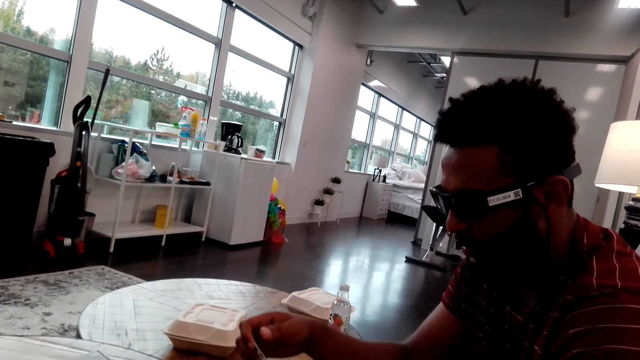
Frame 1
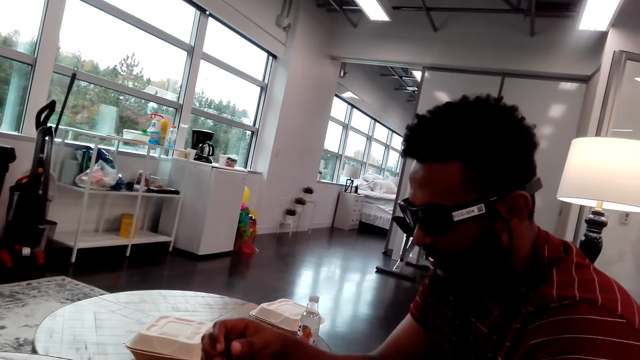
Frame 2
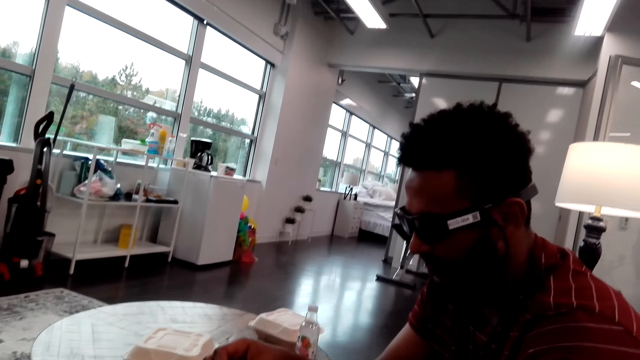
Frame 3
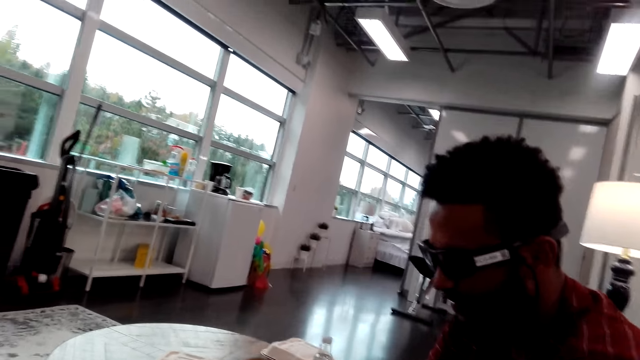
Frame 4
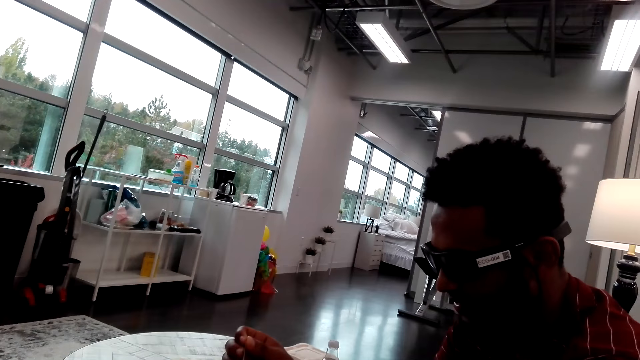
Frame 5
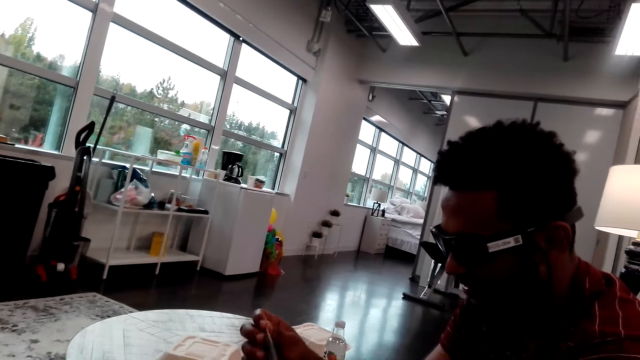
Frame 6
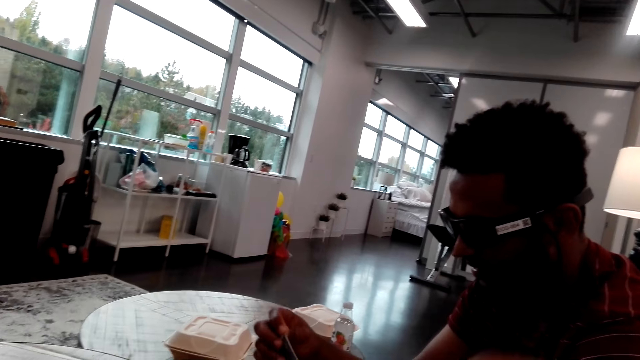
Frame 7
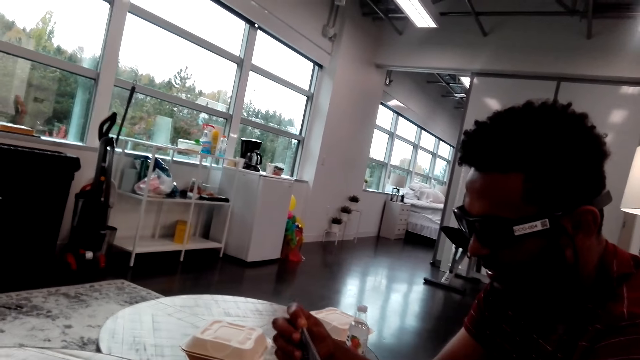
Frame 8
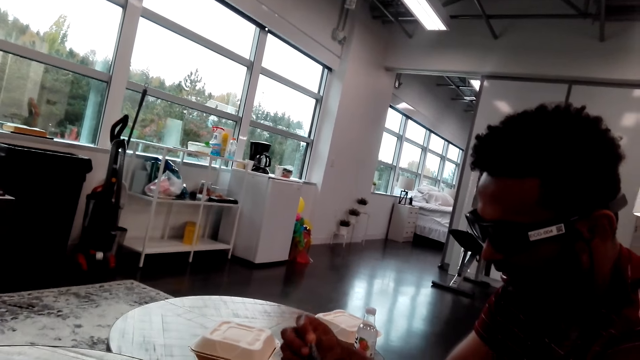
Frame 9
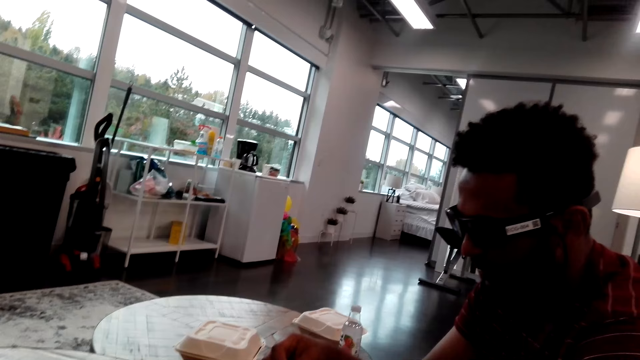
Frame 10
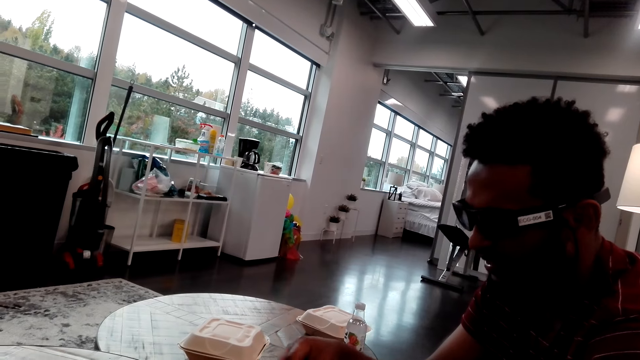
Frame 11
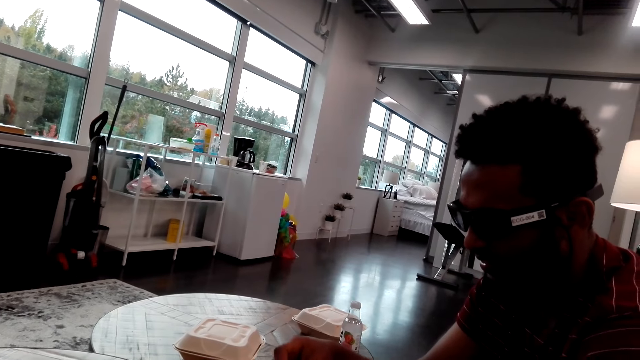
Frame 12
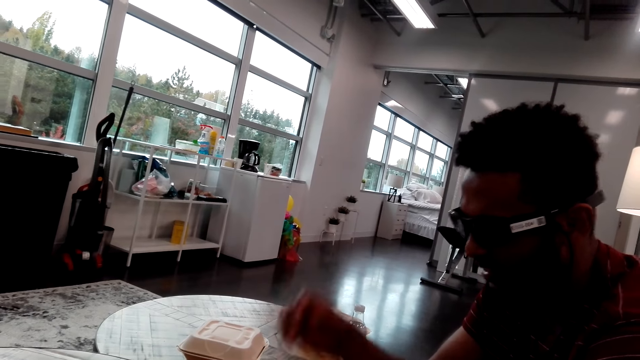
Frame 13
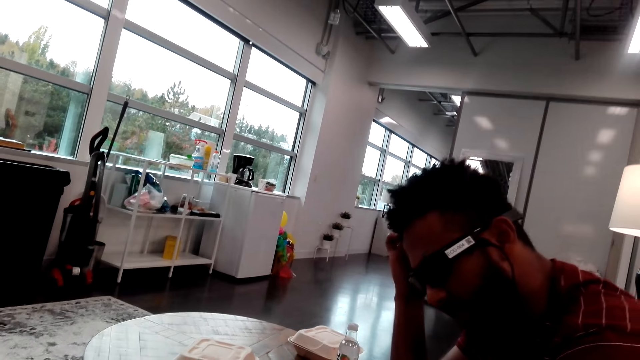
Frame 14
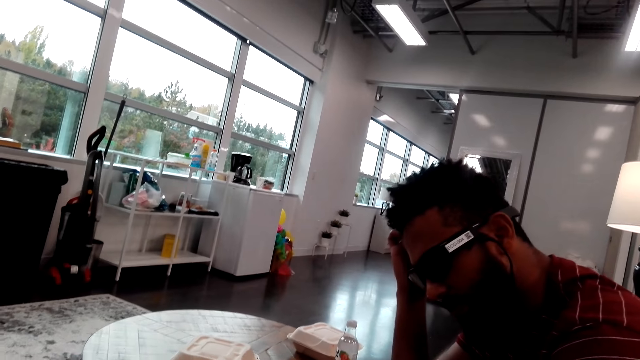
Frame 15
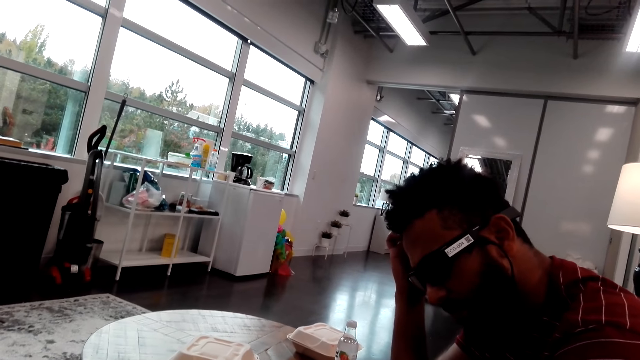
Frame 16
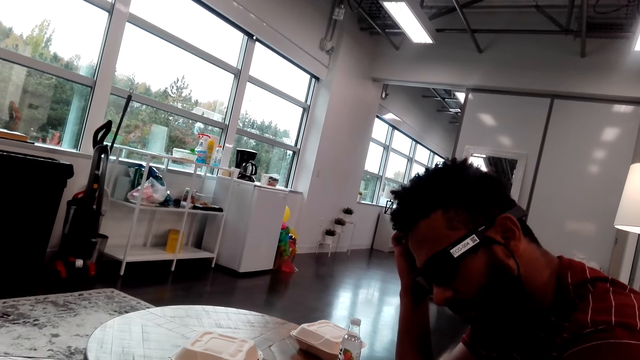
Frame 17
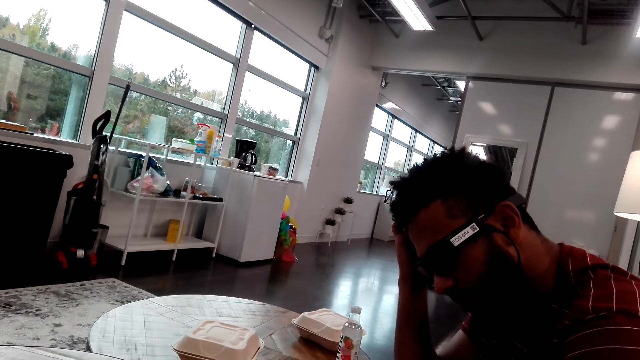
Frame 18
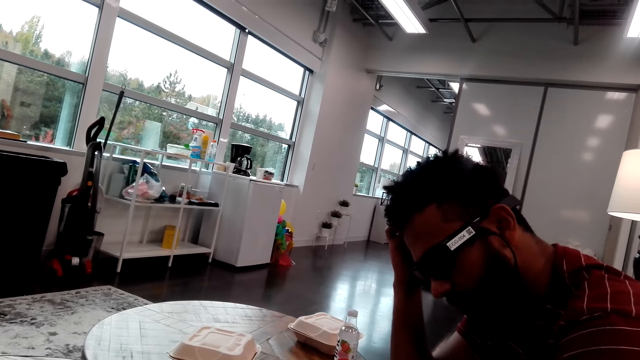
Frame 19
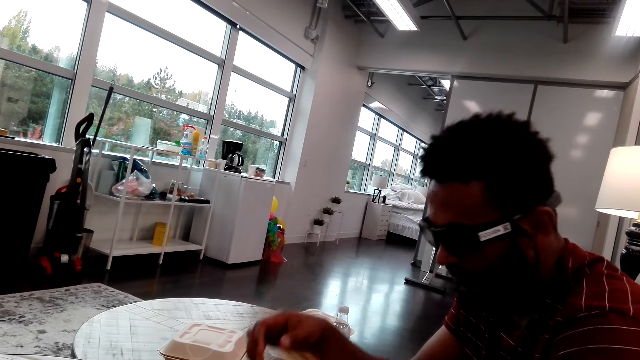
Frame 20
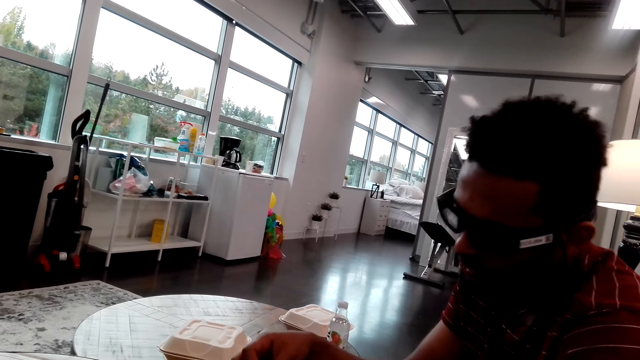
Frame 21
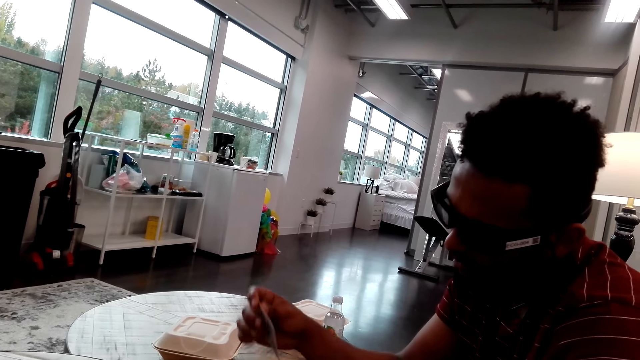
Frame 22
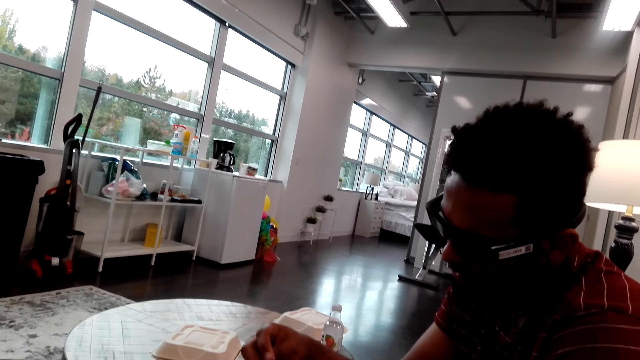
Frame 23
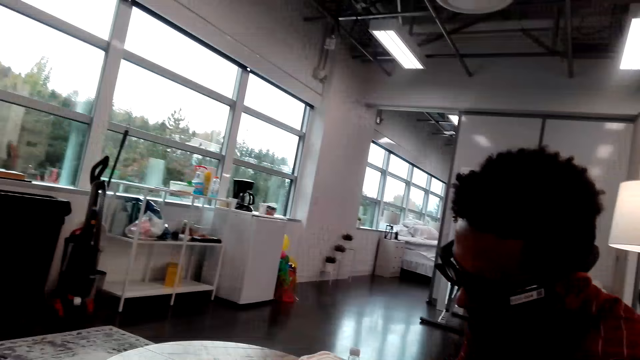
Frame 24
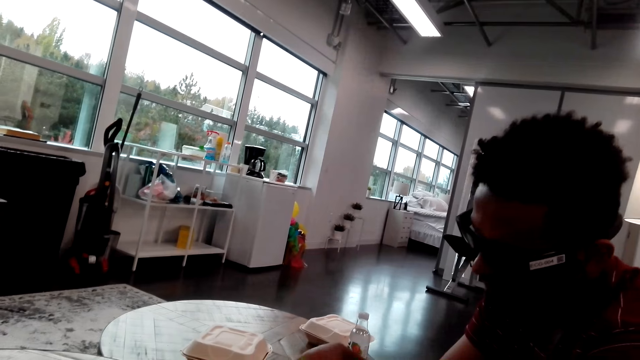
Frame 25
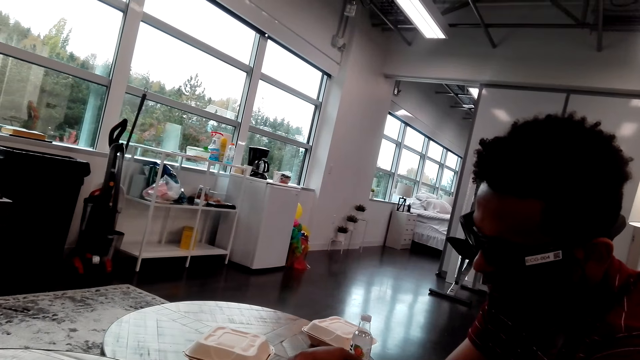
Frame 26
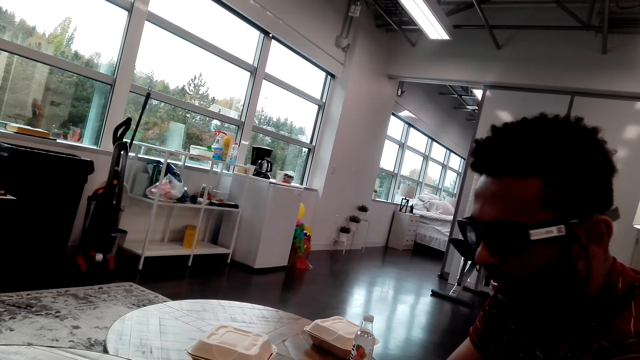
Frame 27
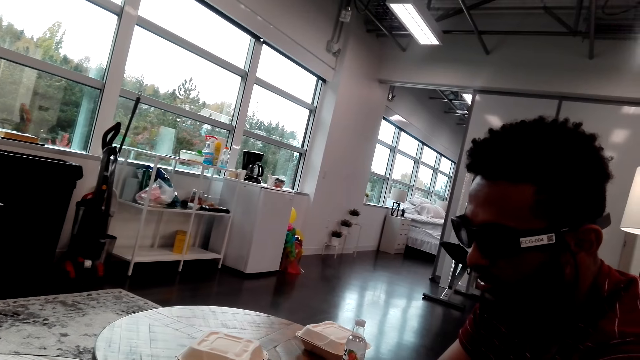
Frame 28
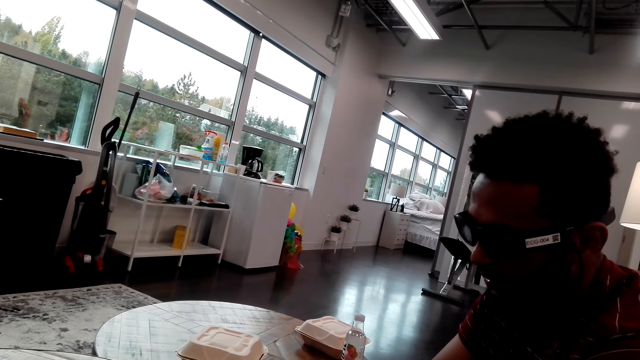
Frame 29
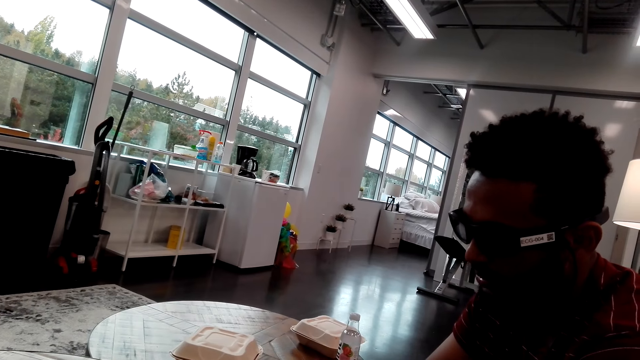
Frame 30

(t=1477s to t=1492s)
A man arranges the cards. The man scratches his head, holds the head with the right hand, and holds the card. The man arranges the playing cards.

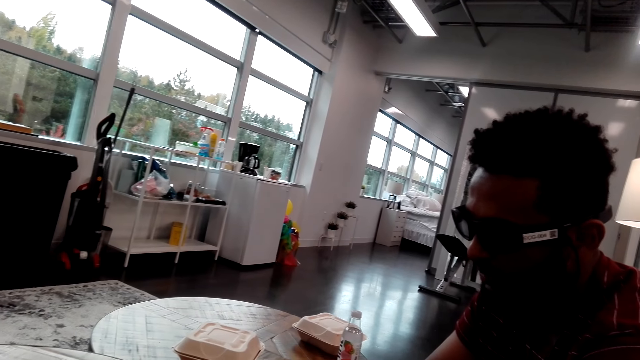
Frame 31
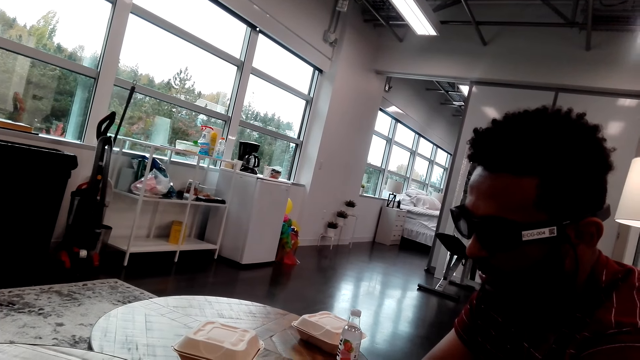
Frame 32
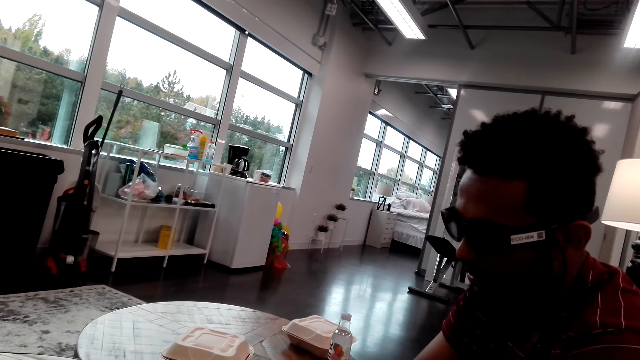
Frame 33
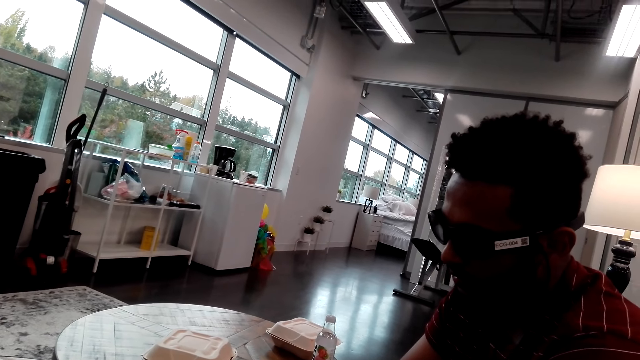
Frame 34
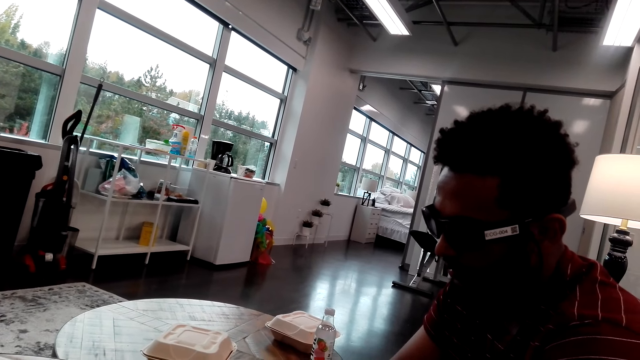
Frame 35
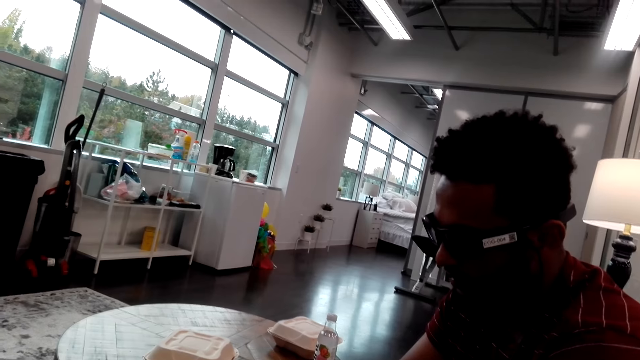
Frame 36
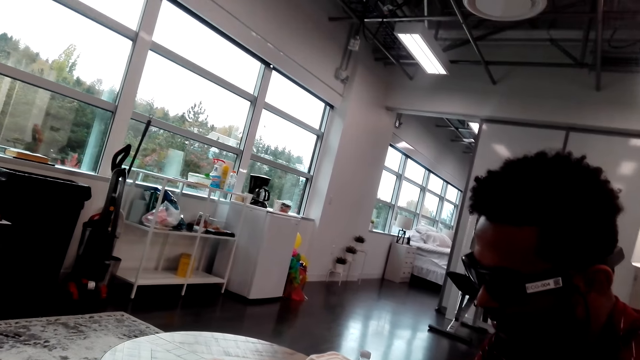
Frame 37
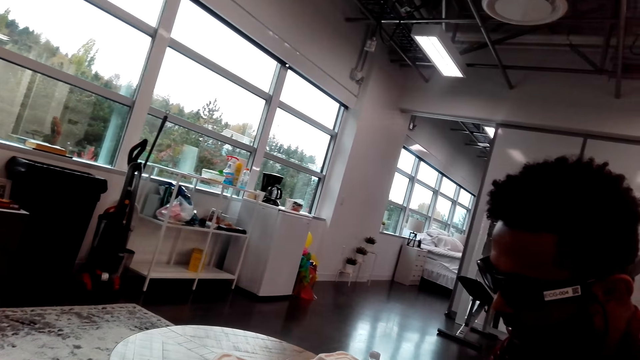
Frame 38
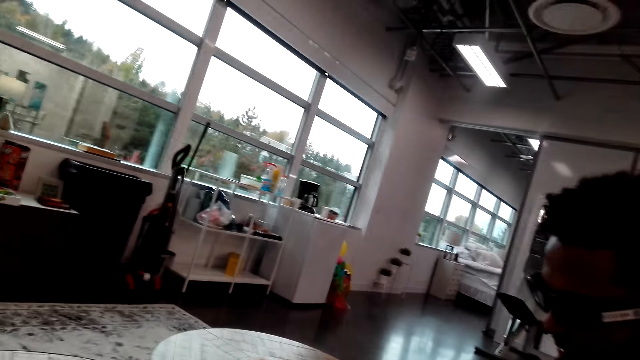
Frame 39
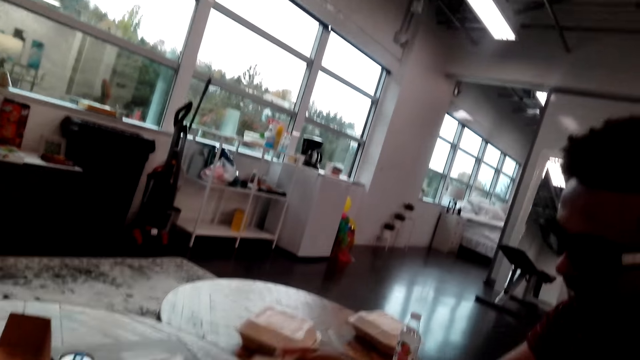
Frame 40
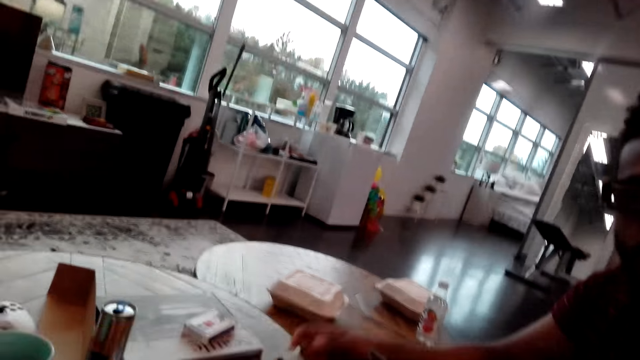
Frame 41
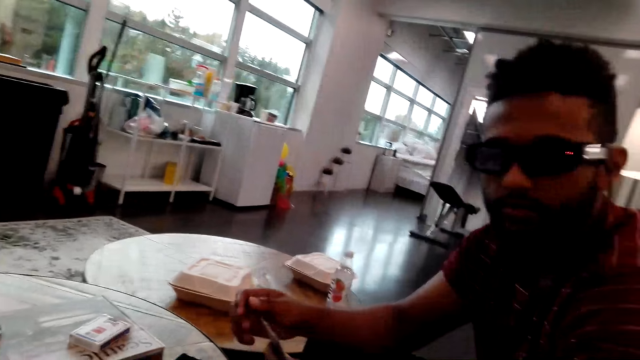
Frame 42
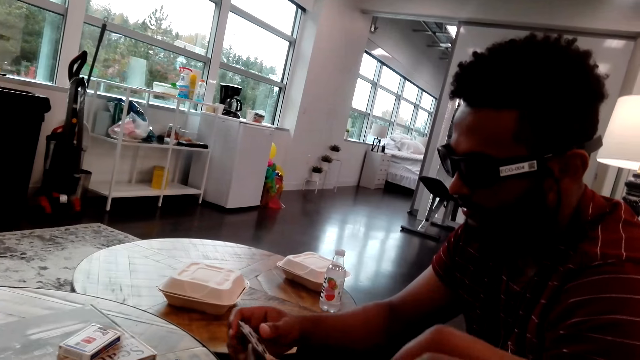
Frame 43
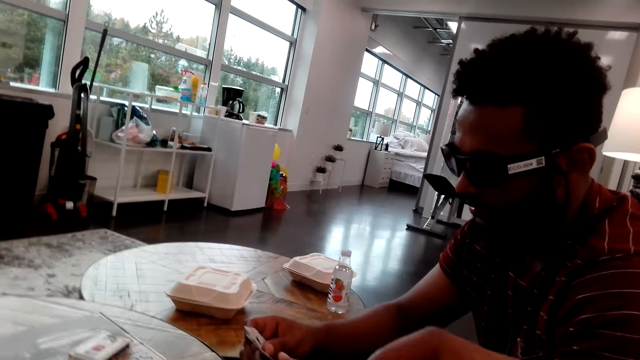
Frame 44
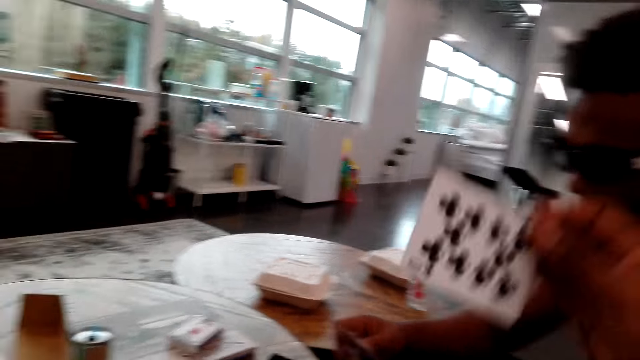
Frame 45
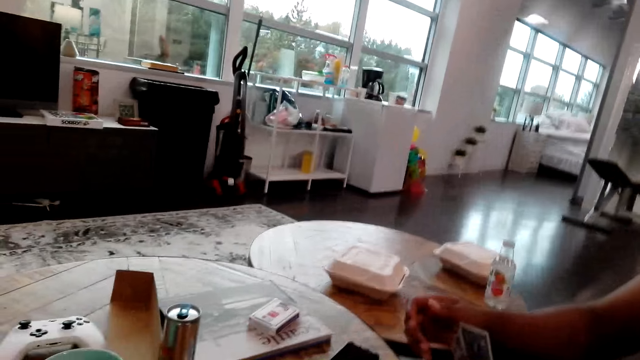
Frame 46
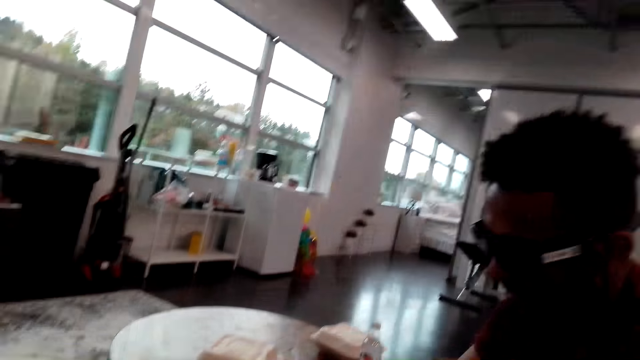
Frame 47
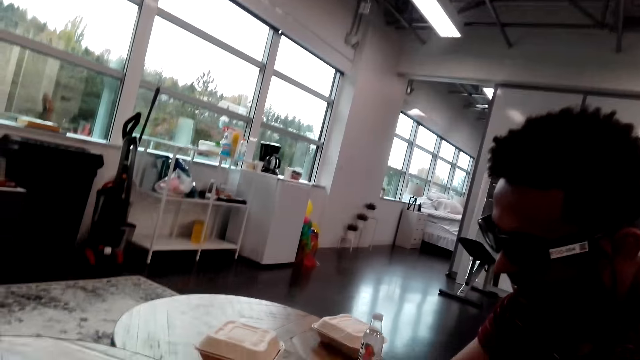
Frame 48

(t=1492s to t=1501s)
The camera wearer dialogues with a man. They drop a playing card on the table and play the card.
